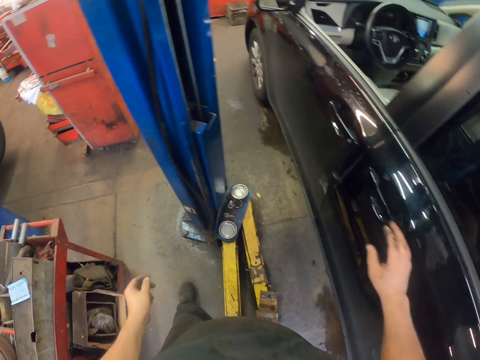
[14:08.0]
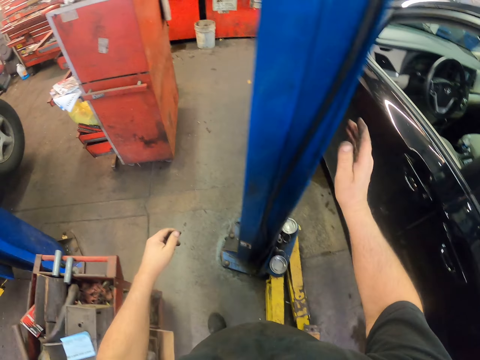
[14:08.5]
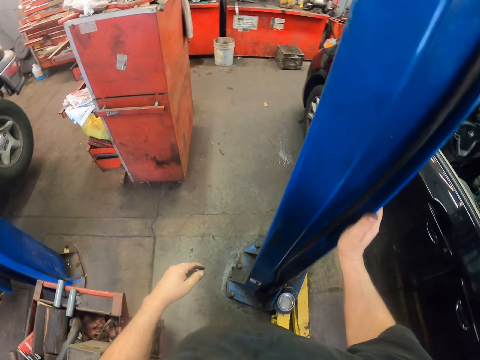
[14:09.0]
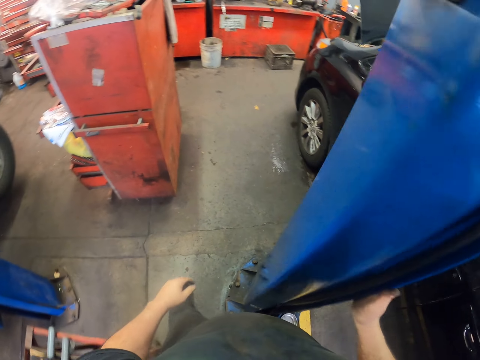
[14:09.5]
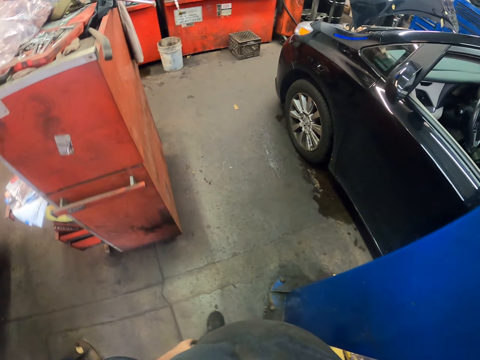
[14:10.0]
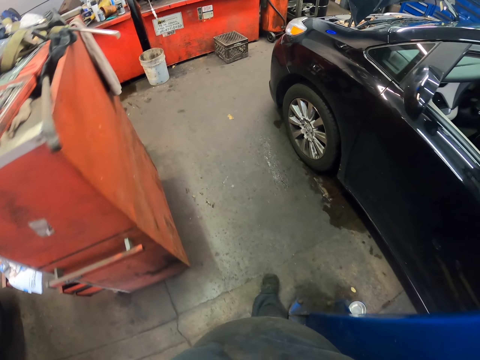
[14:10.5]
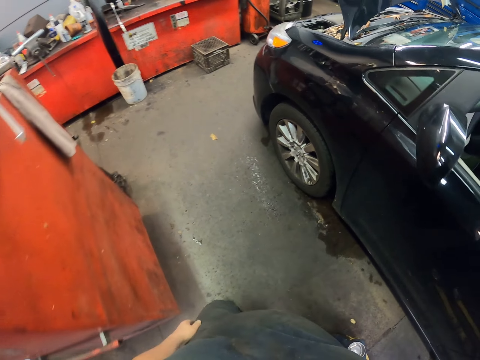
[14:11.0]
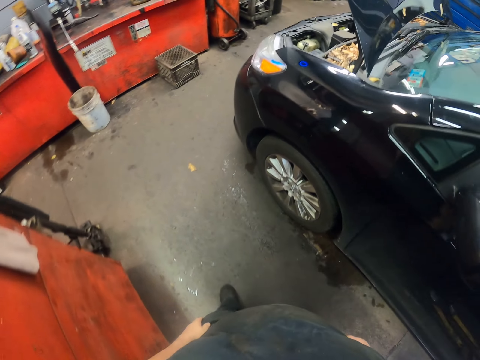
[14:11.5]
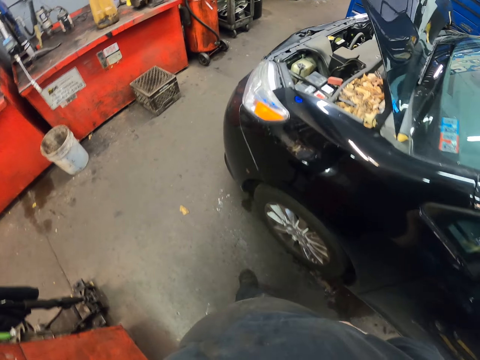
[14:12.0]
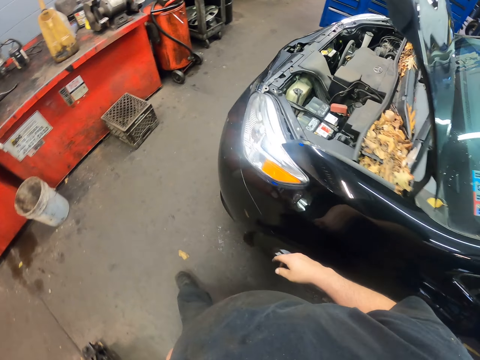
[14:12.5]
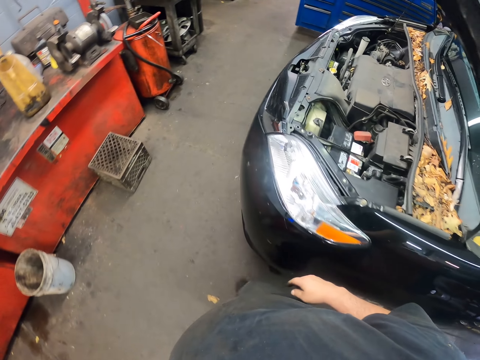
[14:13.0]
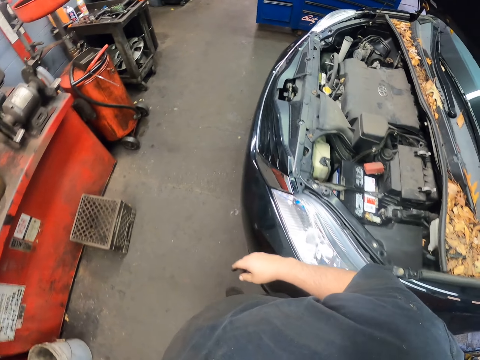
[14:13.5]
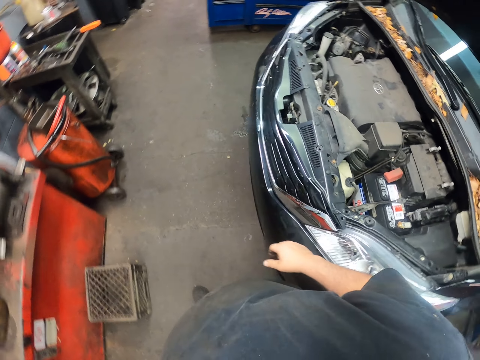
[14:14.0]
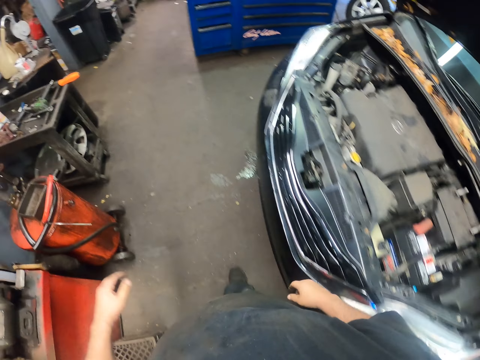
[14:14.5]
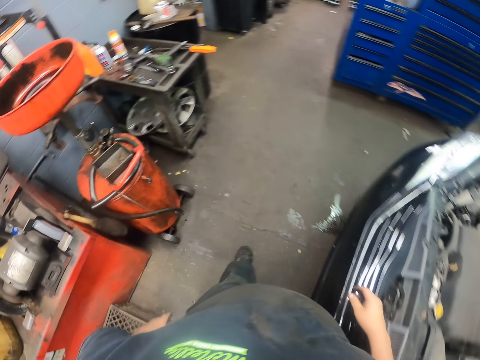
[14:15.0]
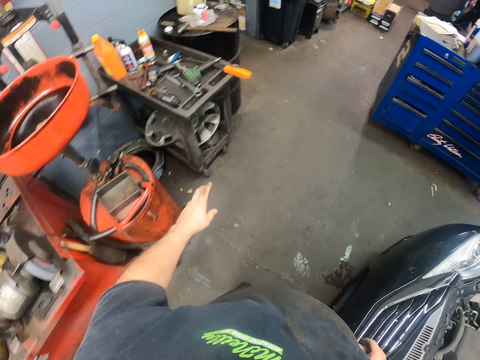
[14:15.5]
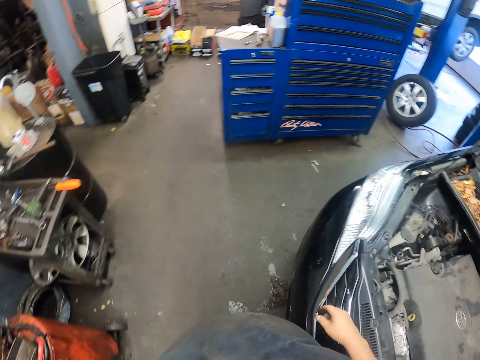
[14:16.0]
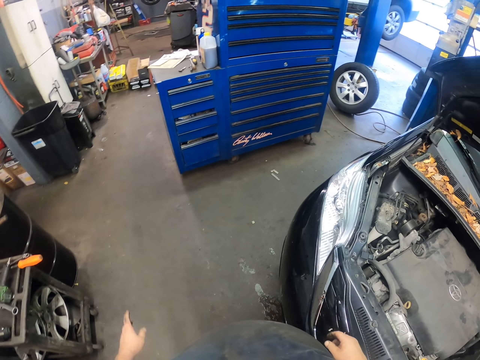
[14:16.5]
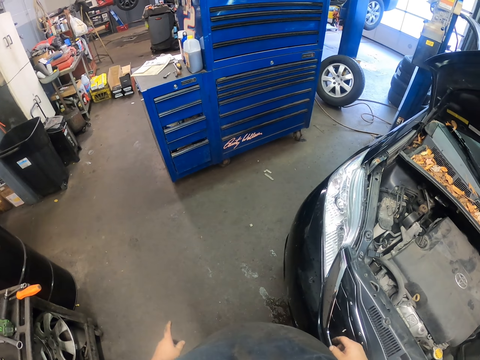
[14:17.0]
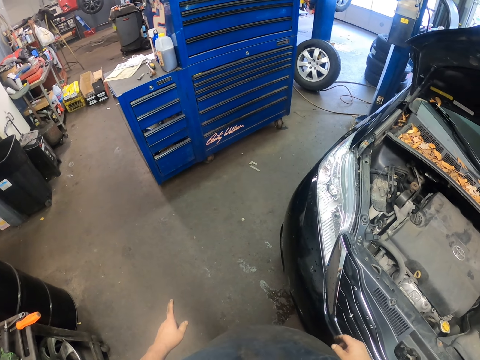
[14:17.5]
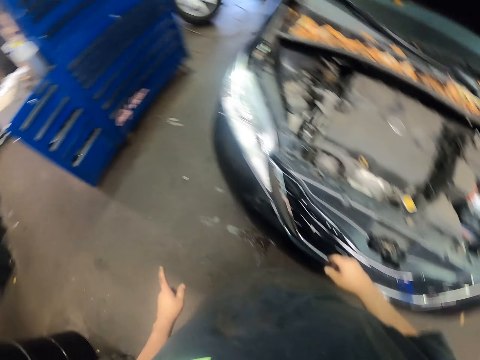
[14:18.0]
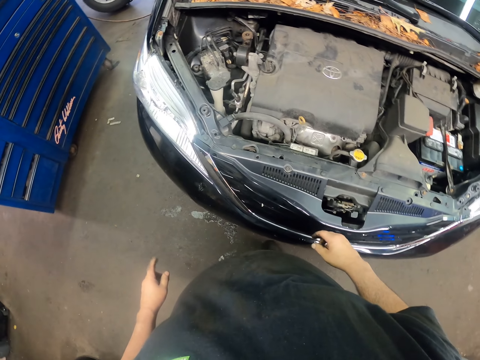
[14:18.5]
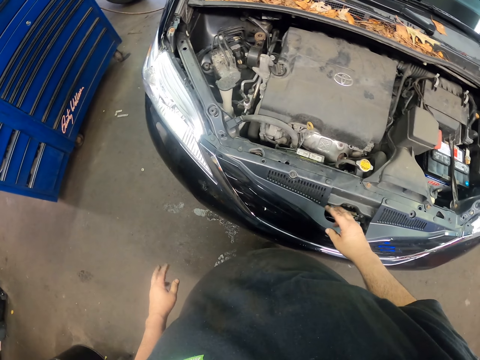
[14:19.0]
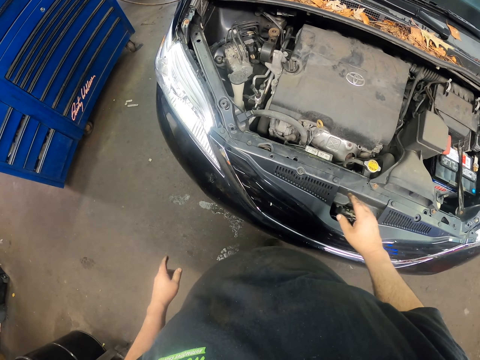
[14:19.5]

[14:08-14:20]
The camera wearer walks around the car. They look around.

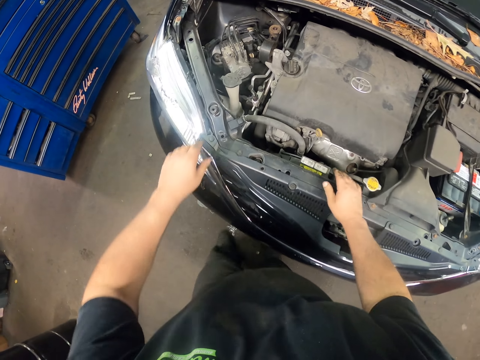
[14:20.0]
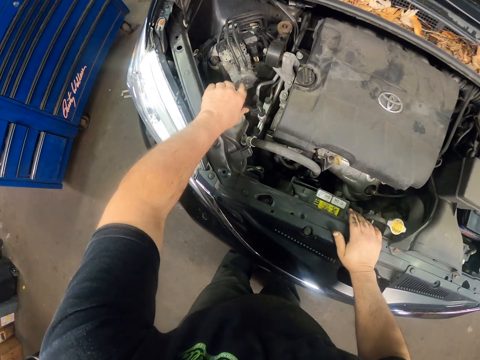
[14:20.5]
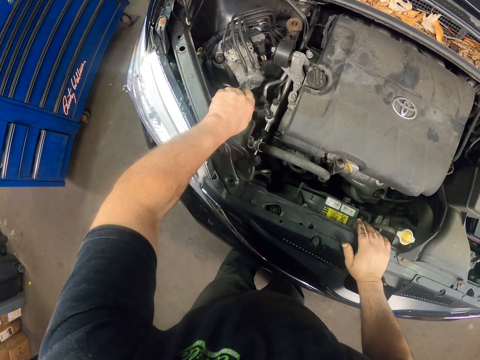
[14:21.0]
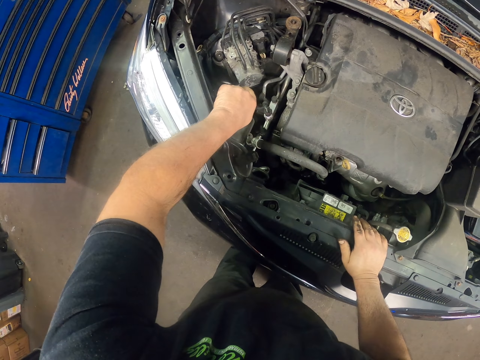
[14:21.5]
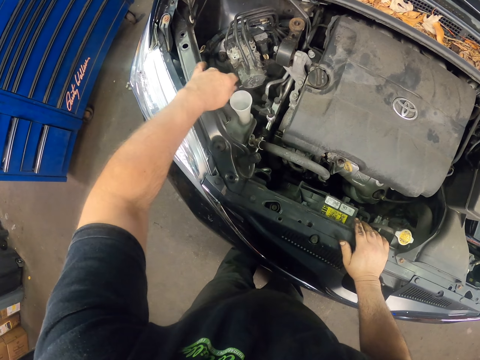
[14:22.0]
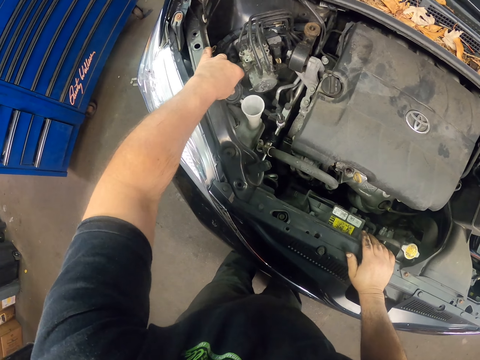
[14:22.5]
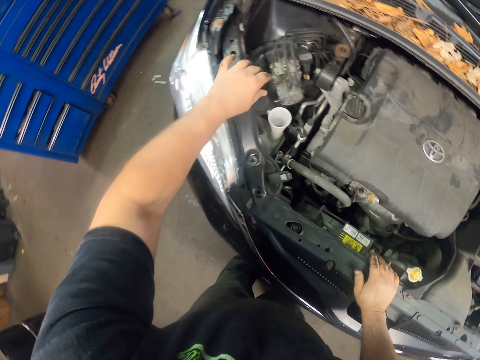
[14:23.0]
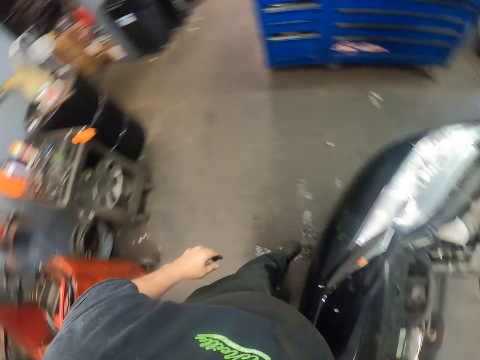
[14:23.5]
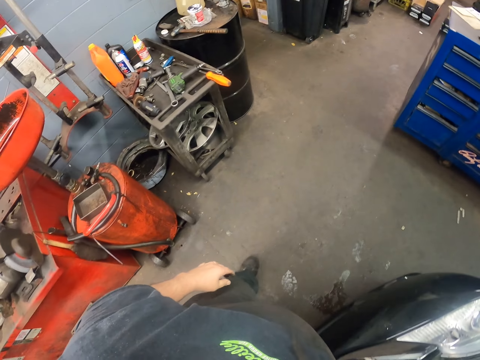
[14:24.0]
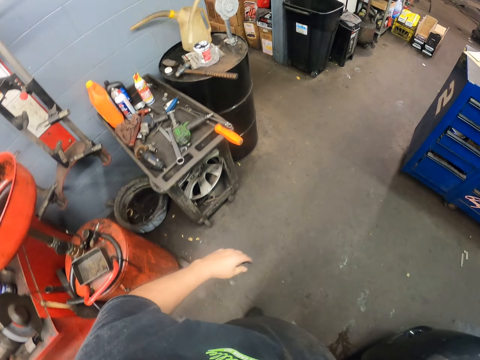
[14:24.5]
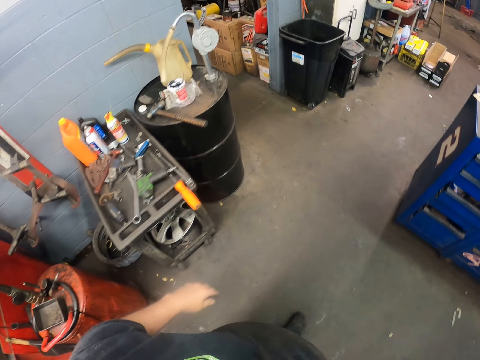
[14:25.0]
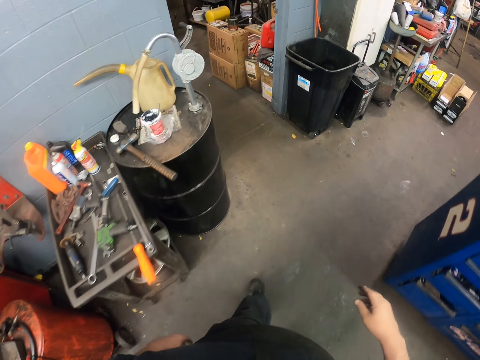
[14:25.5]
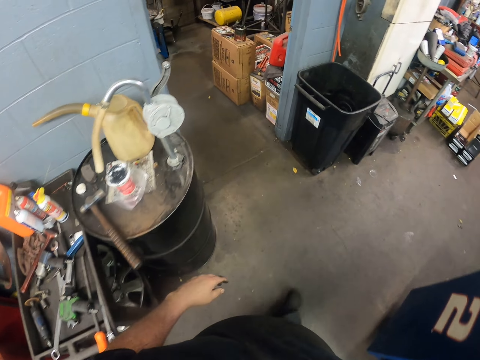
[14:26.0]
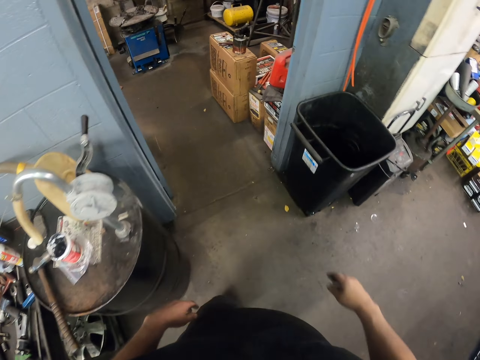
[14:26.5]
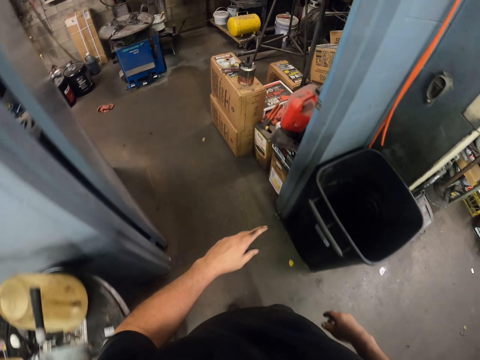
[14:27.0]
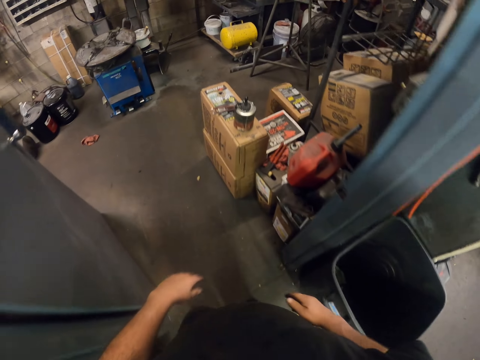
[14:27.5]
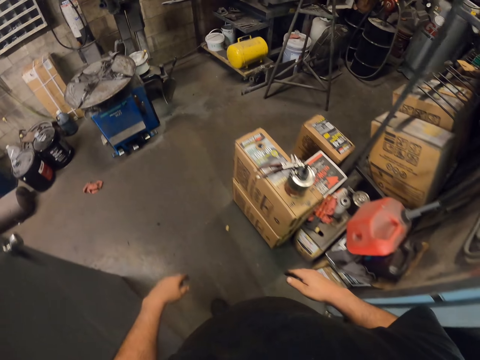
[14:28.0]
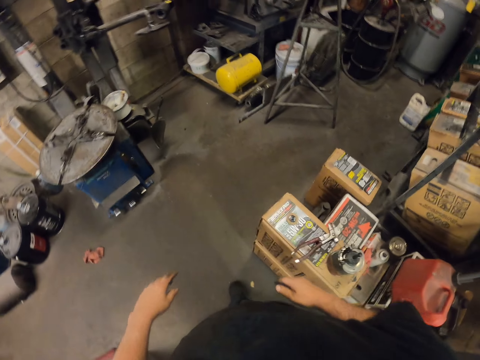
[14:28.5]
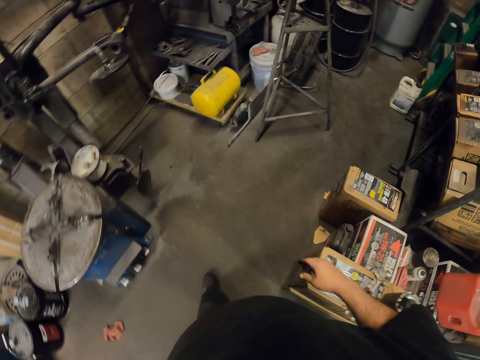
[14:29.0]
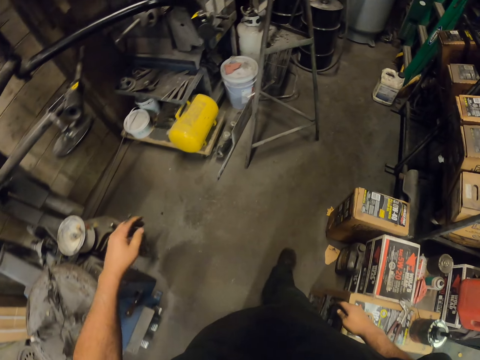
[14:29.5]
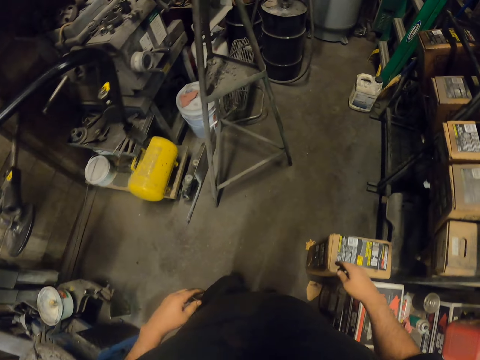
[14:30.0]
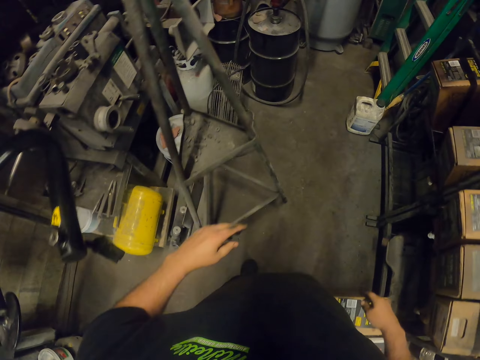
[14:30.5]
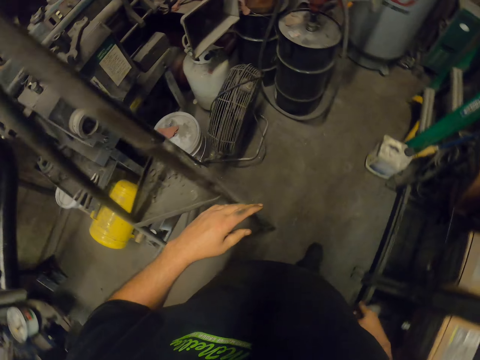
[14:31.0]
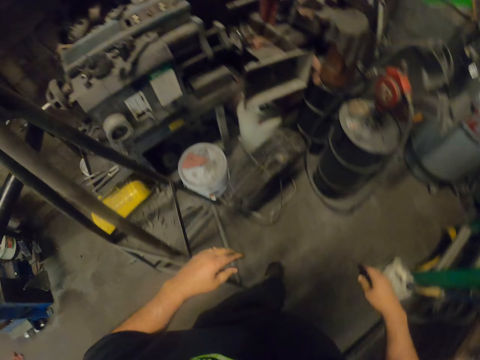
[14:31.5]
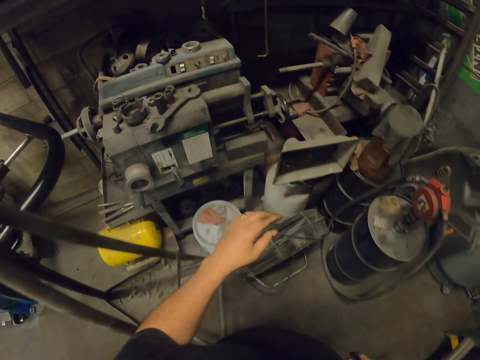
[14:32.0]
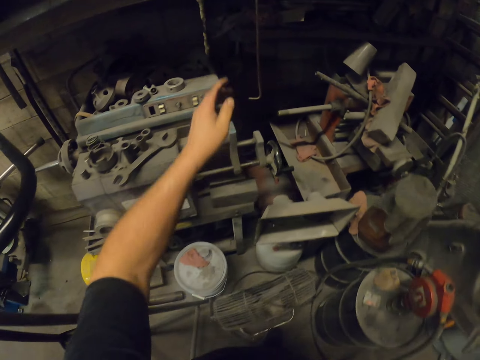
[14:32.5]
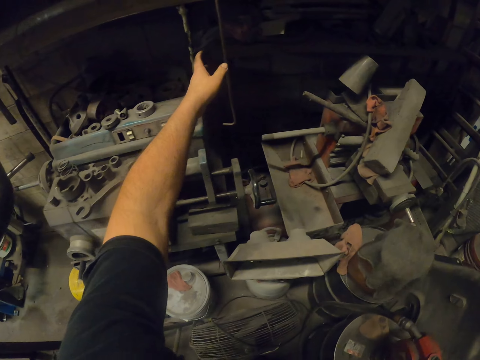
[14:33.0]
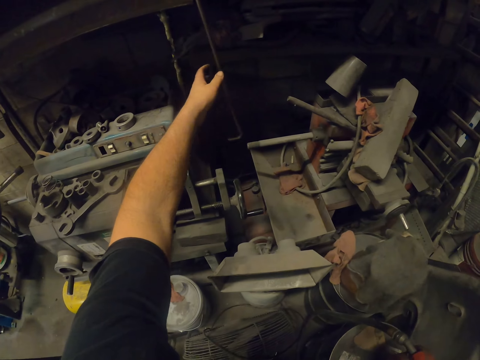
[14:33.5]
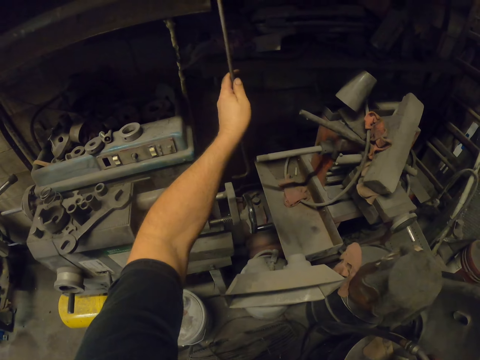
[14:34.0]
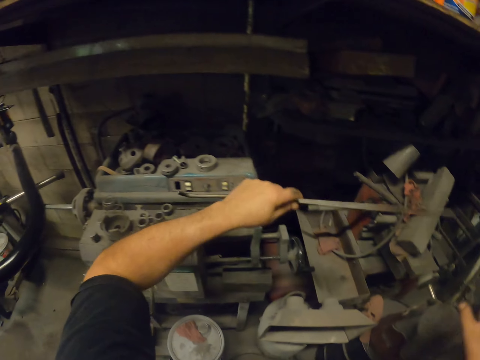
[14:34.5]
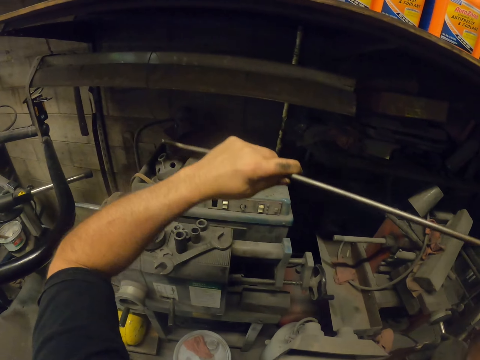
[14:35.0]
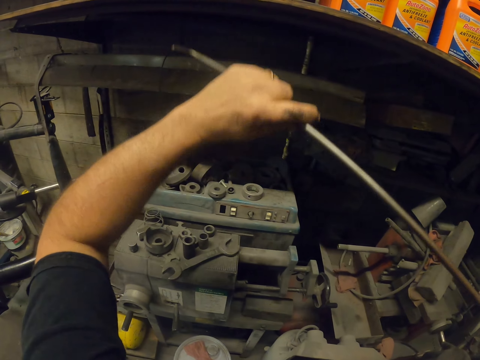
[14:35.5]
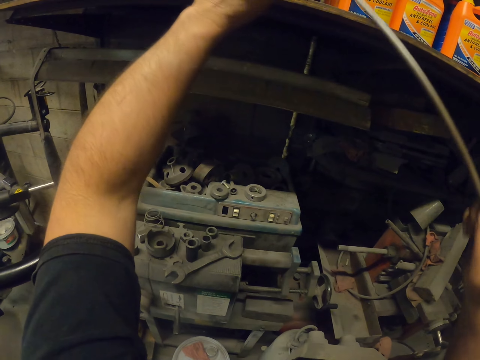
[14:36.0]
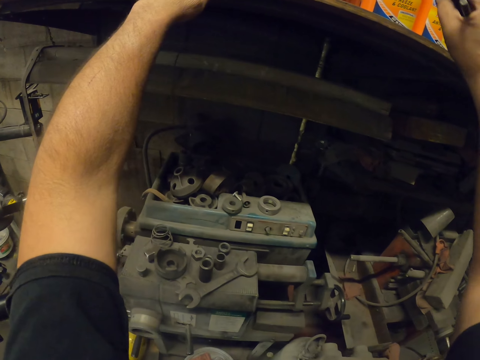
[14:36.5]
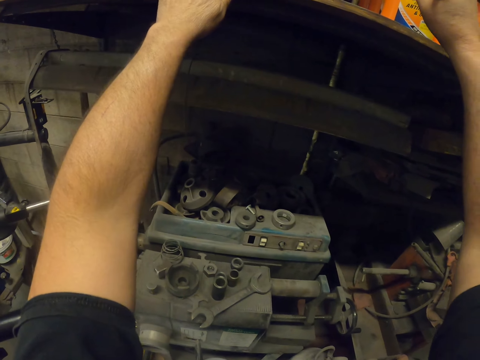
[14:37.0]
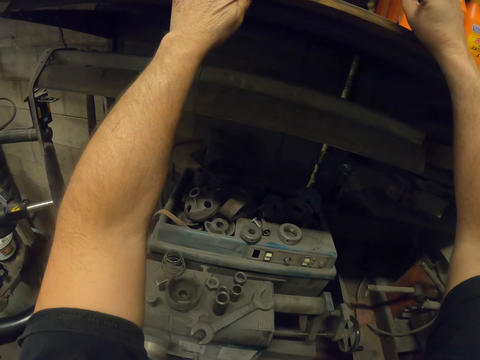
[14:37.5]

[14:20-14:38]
The camera wearer opens the lid. They touch the car, open a tube, and turn around. They walk in the garage towards the store. They pick up an iron or metal stick and hold the iron.
